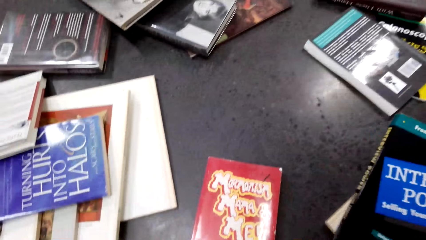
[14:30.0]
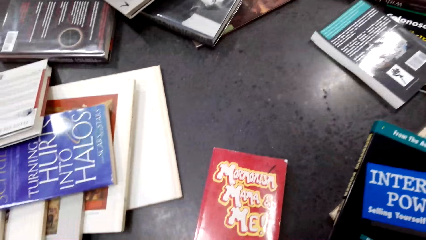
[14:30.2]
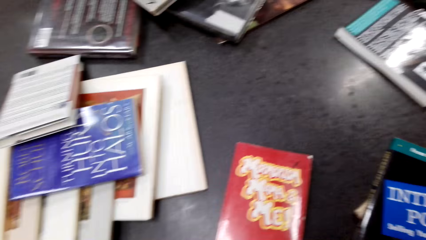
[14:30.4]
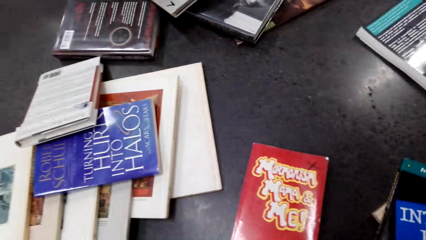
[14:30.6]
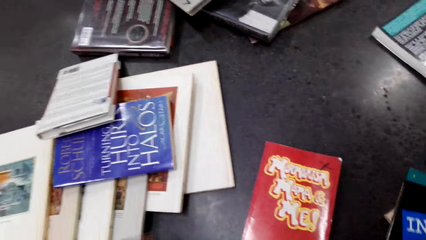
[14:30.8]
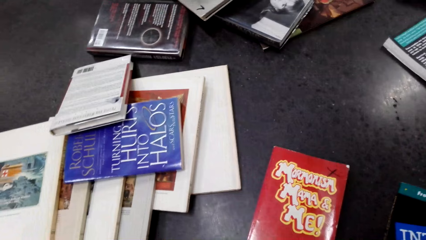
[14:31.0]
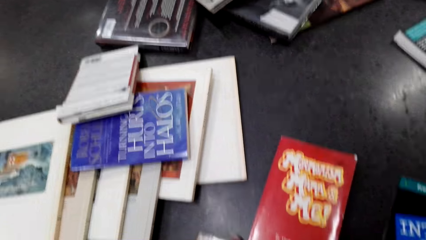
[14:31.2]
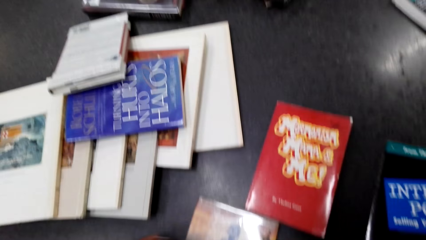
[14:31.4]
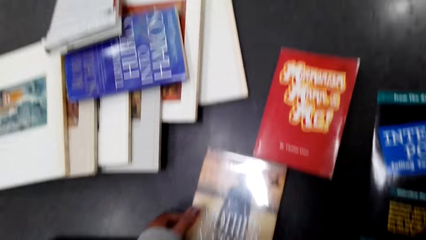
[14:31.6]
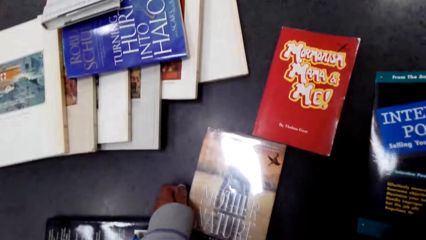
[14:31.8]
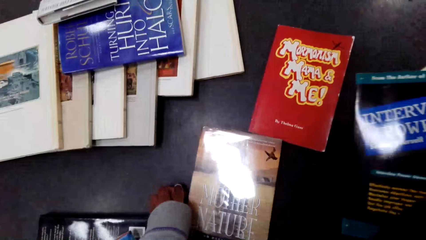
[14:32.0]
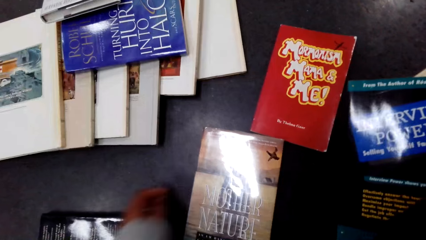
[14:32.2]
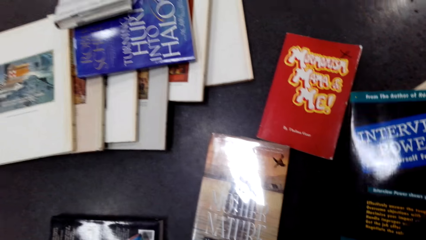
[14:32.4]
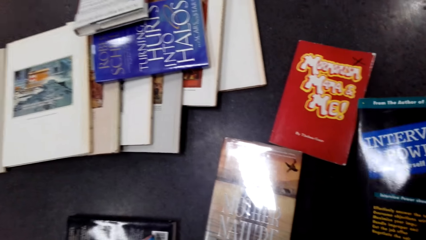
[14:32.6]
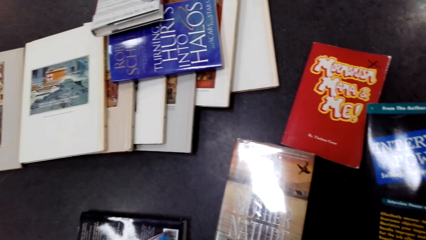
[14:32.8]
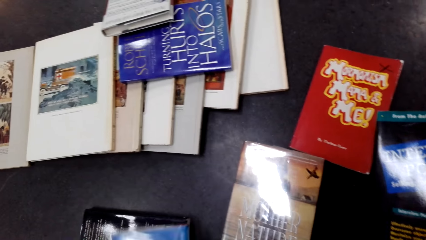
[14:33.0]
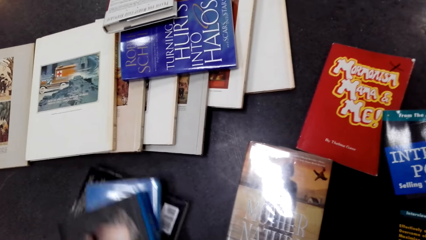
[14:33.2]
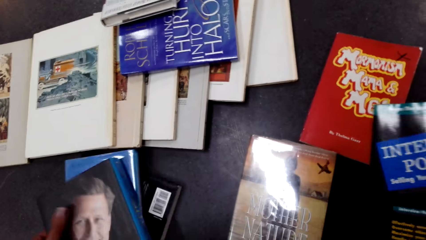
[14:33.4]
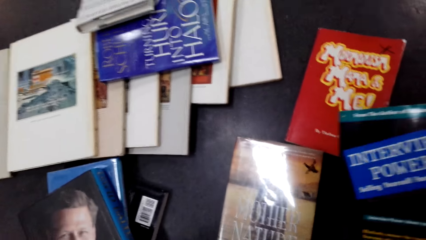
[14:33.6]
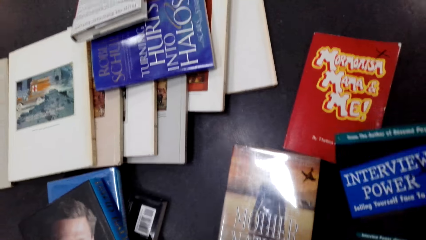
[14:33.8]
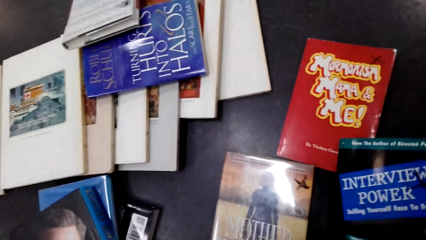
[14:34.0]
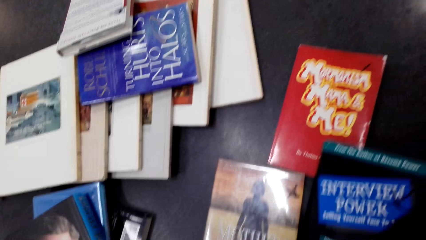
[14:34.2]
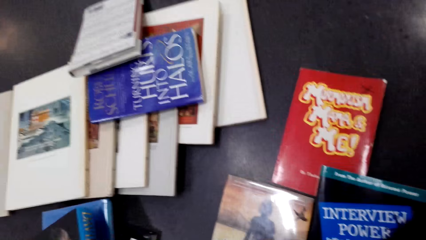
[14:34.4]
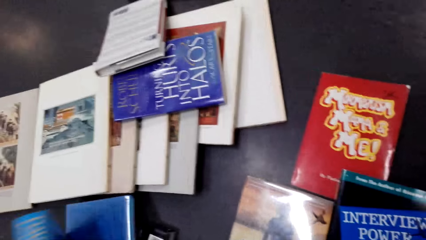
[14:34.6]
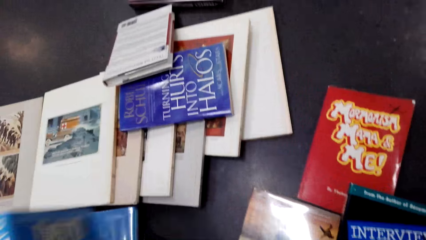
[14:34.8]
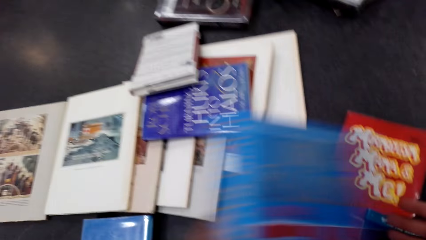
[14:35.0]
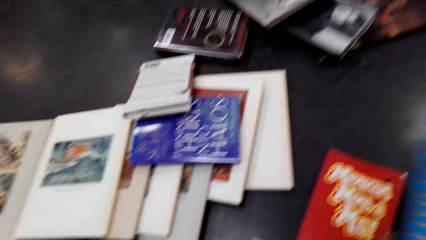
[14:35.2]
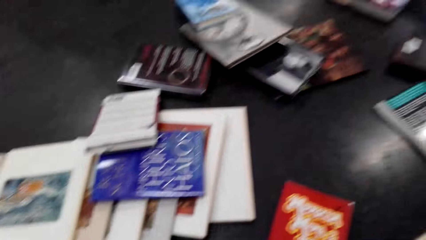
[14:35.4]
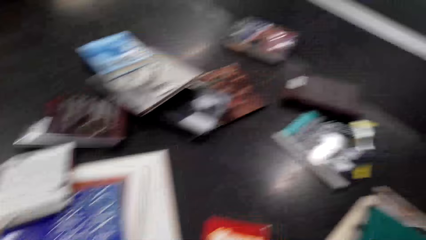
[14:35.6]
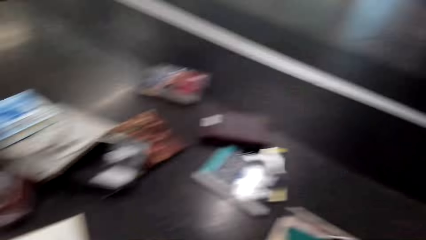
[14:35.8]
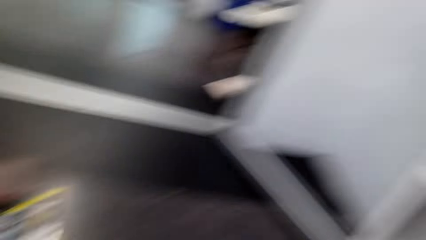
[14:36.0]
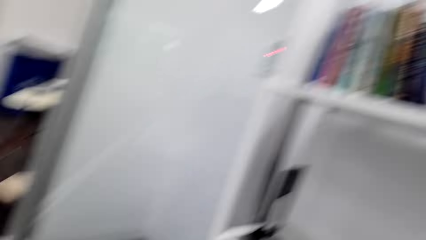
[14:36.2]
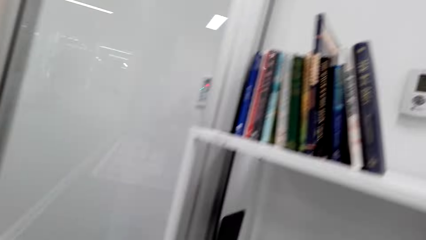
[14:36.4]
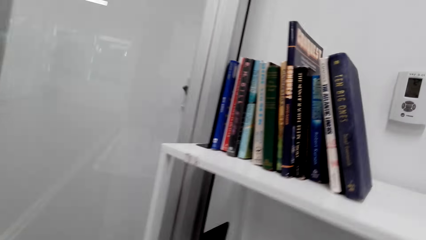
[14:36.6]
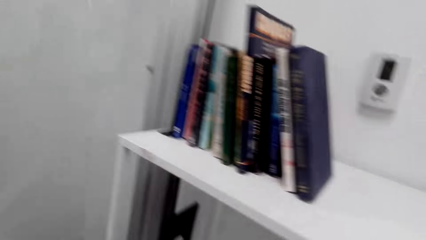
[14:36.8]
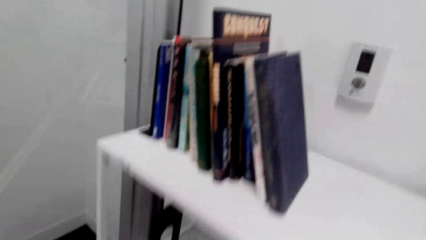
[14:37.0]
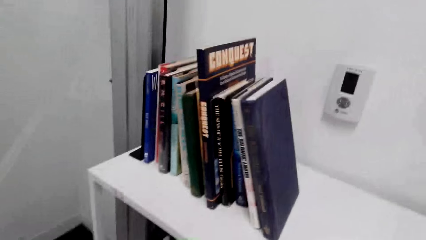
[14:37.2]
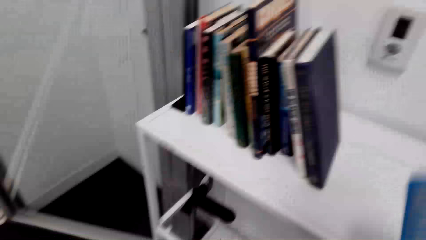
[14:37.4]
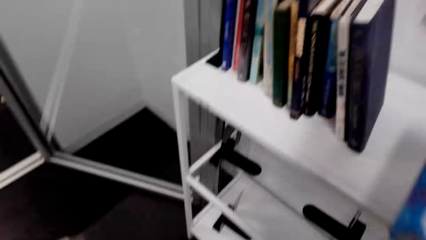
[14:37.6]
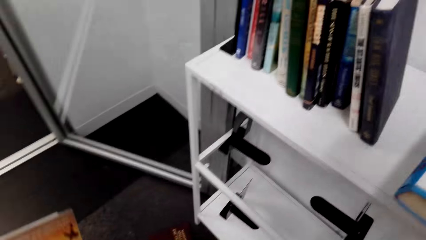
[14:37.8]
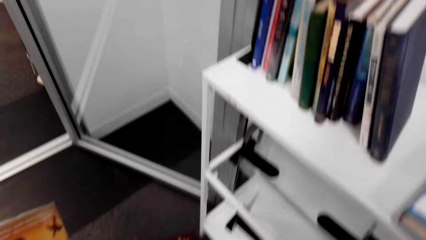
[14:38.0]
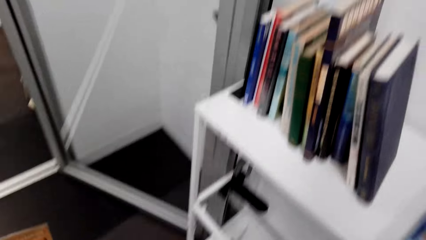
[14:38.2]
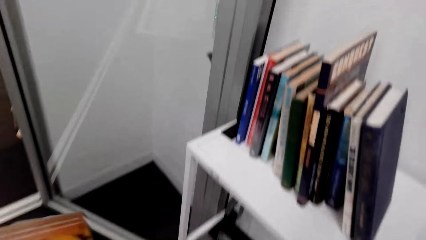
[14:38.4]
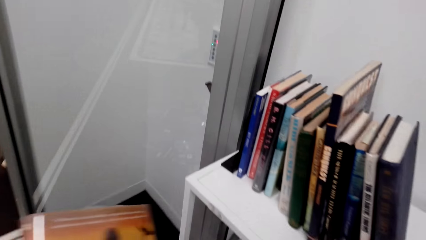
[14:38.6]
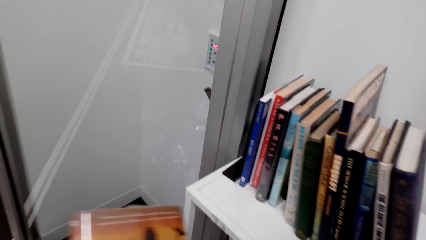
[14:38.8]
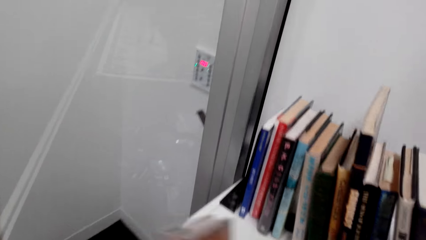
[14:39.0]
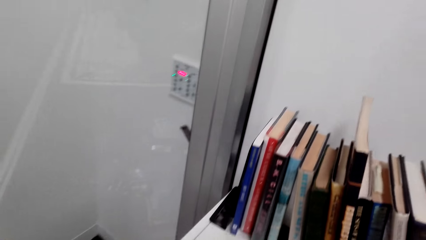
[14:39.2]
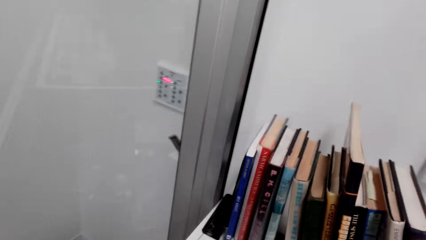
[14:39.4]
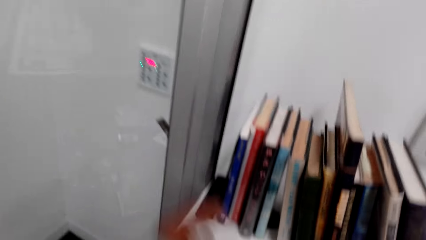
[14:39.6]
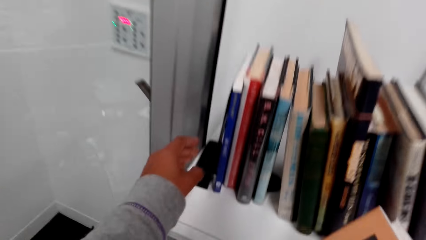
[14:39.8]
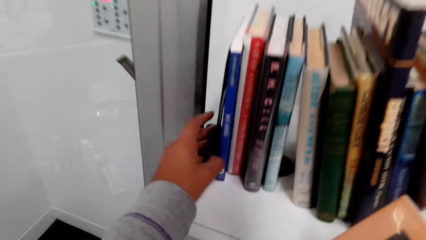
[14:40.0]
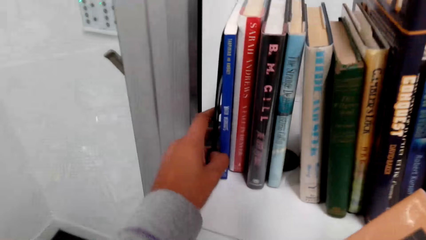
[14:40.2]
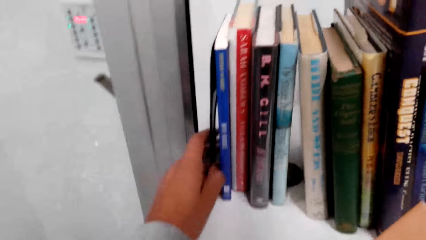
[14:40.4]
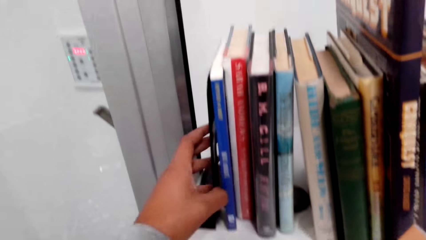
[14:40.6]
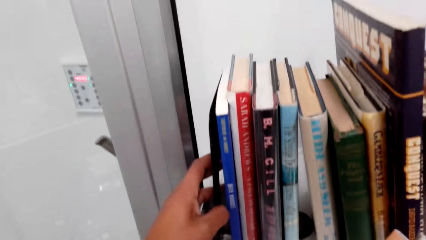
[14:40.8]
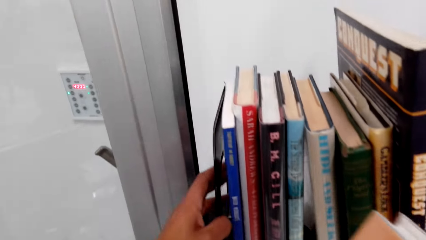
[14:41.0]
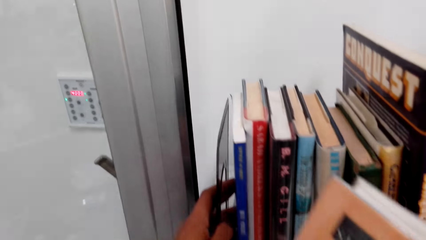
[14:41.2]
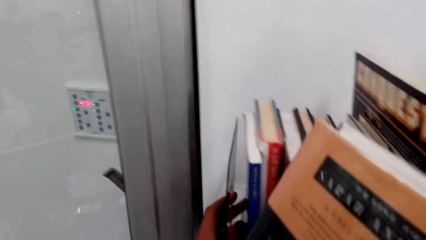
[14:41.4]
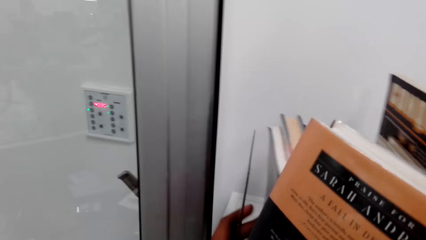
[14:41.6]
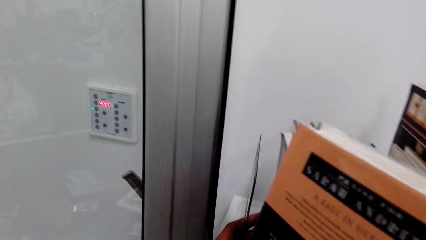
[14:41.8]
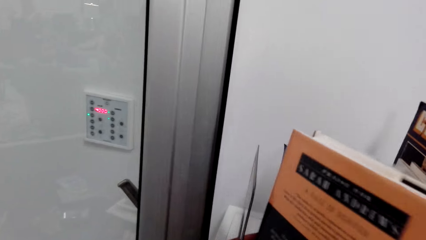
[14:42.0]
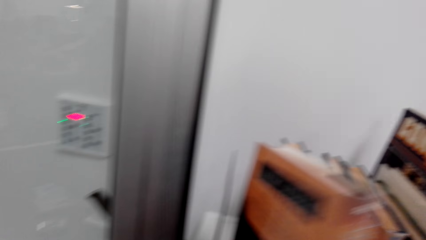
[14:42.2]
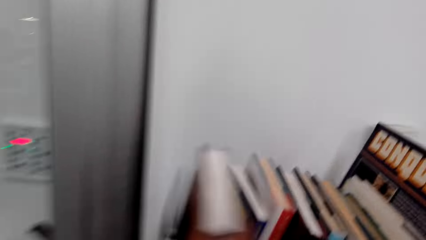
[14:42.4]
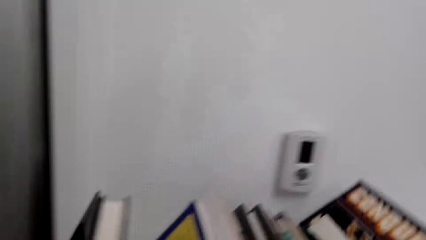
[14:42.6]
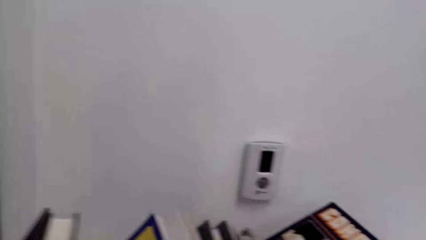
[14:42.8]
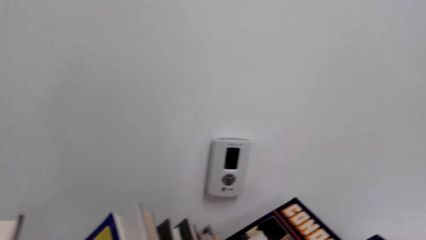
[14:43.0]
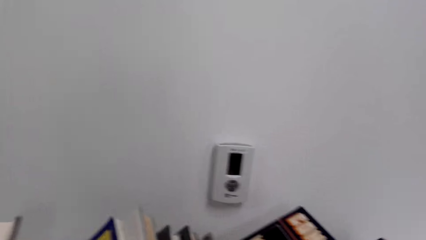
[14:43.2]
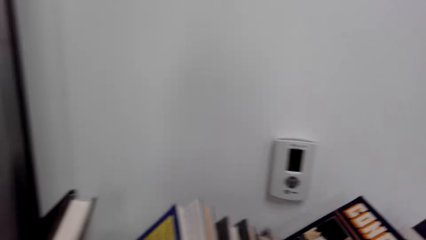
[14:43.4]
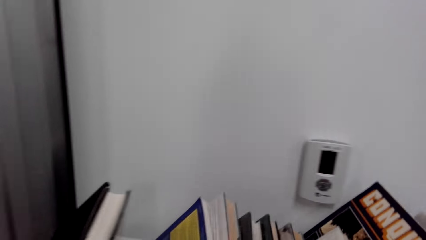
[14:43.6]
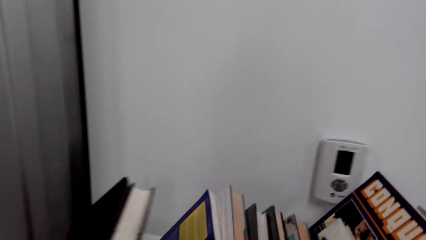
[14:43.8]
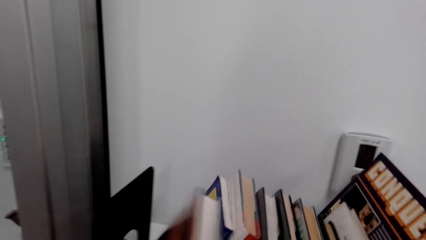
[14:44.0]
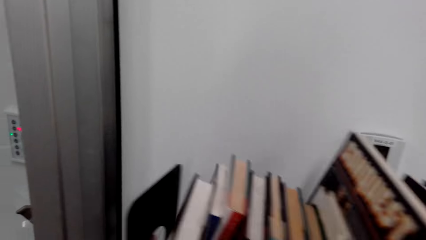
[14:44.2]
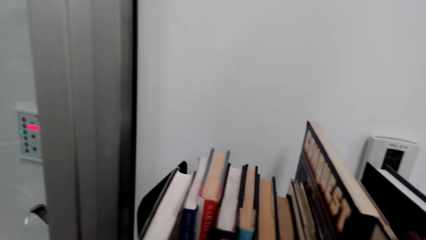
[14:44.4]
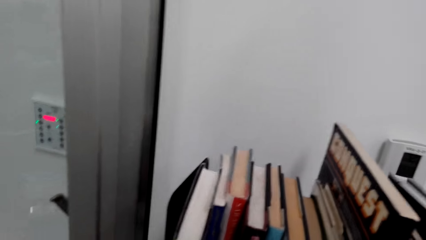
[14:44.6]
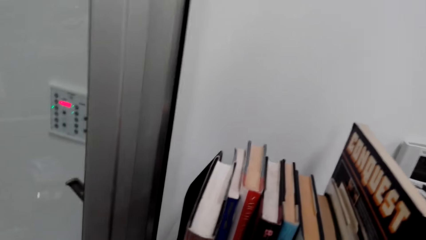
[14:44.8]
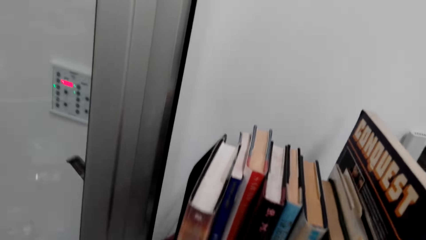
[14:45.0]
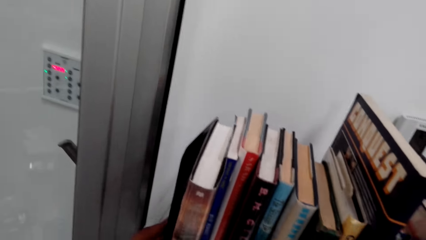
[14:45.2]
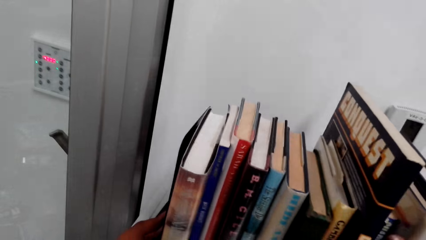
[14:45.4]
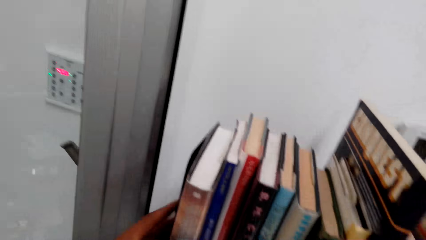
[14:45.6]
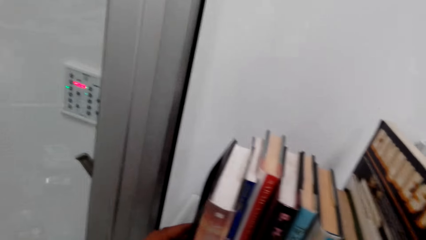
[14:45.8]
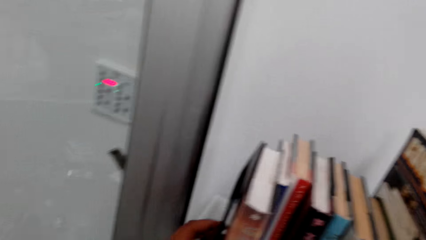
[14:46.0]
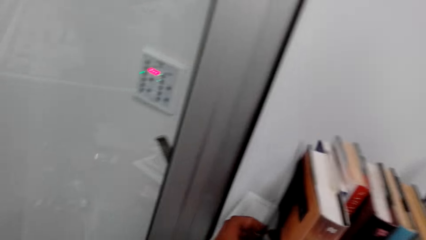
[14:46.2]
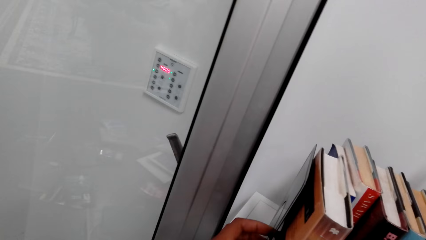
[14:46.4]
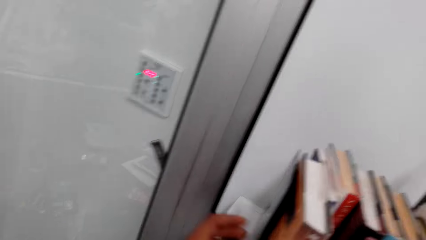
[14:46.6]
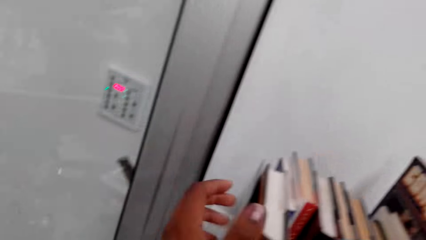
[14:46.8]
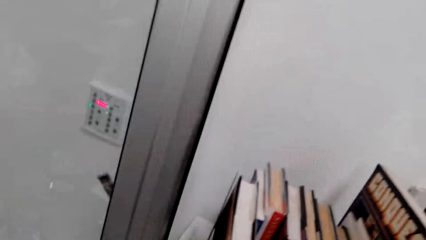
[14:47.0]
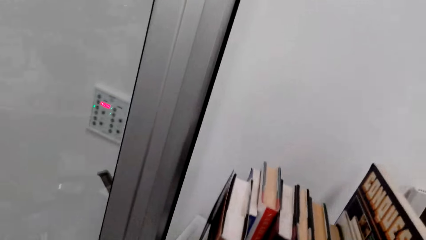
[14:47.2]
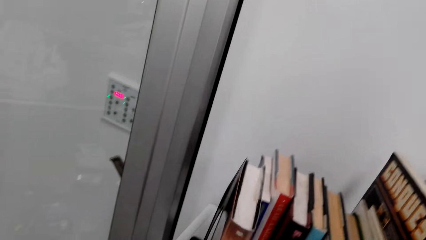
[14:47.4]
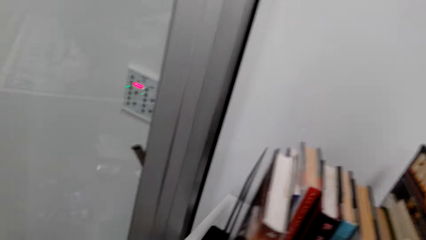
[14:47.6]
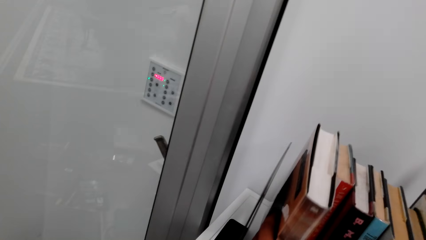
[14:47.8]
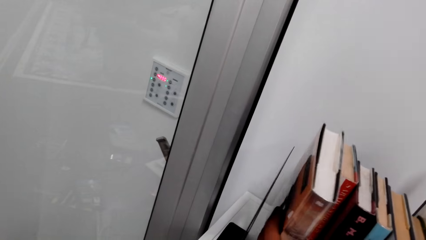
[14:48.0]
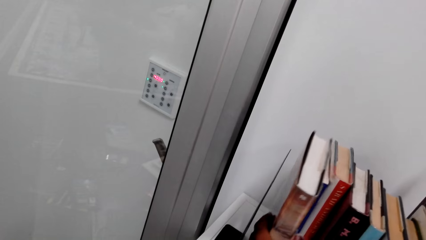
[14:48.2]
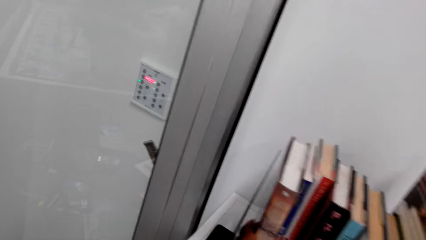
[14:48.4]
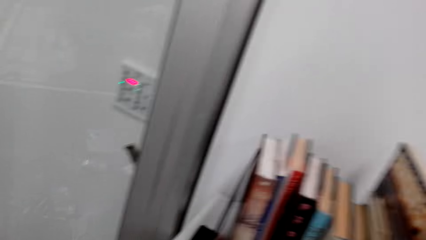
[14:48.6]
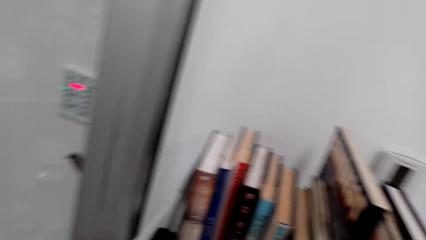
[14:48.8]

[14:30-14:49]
The camera wearer picks the book from the floor. They place books on the floor and move the books on the floor. They pick the book from the floor and place the book on the shelf. They arrange the books on the shelf.
